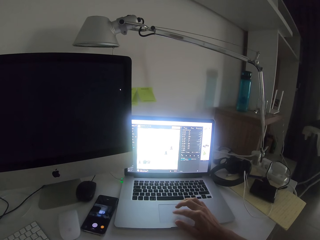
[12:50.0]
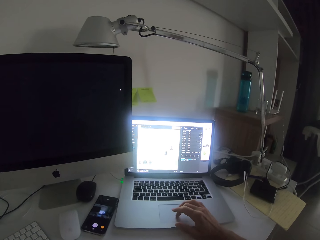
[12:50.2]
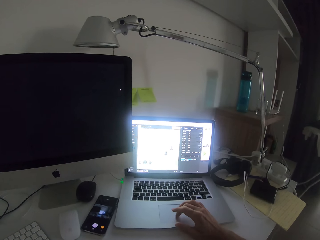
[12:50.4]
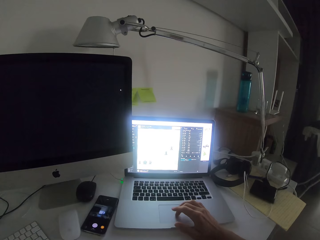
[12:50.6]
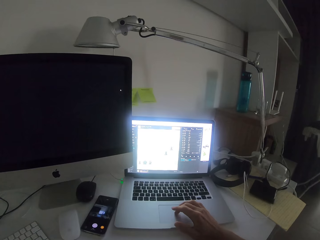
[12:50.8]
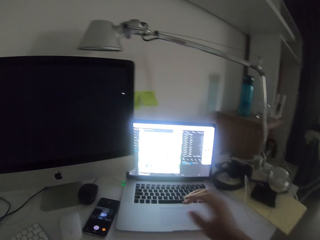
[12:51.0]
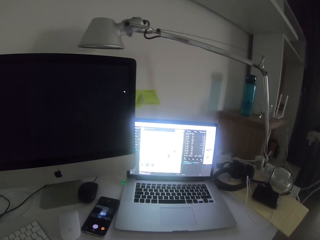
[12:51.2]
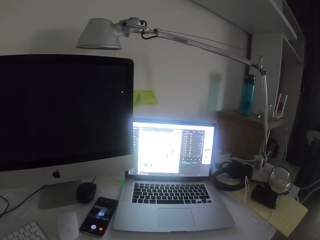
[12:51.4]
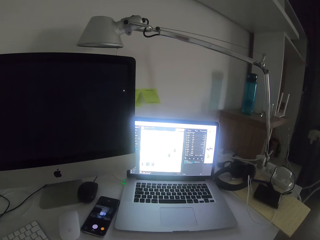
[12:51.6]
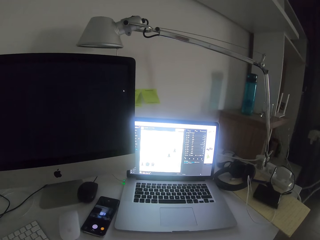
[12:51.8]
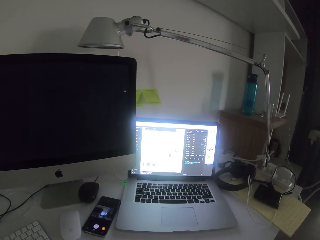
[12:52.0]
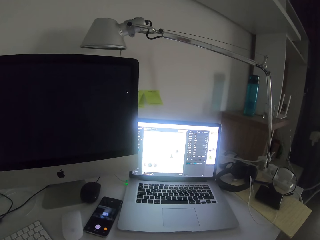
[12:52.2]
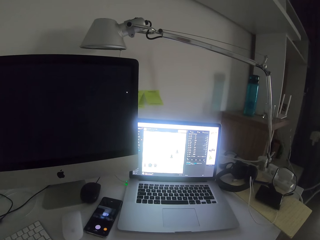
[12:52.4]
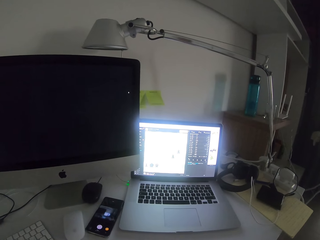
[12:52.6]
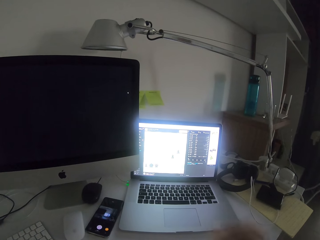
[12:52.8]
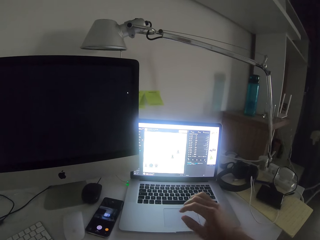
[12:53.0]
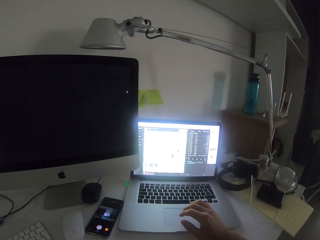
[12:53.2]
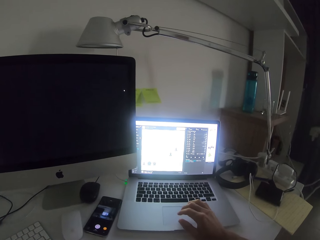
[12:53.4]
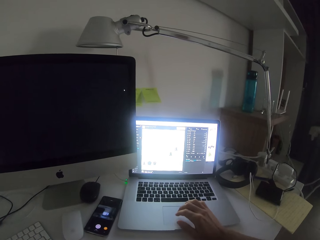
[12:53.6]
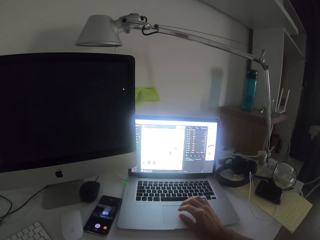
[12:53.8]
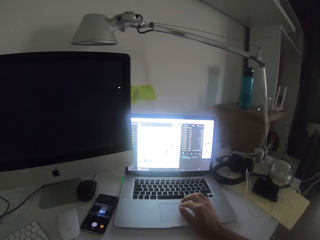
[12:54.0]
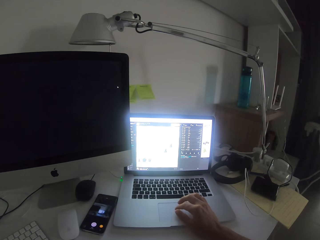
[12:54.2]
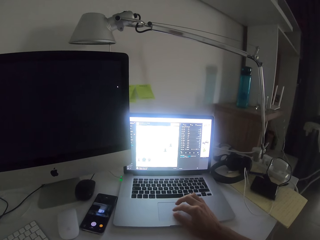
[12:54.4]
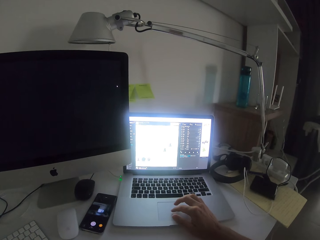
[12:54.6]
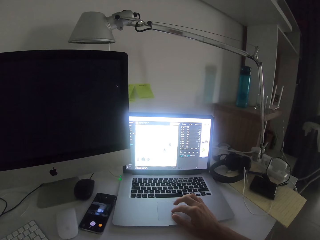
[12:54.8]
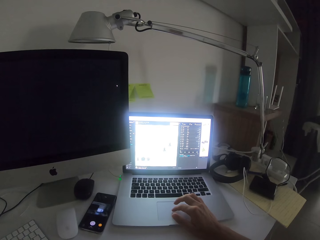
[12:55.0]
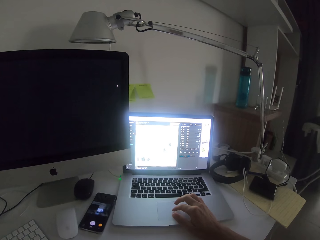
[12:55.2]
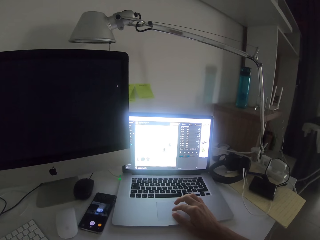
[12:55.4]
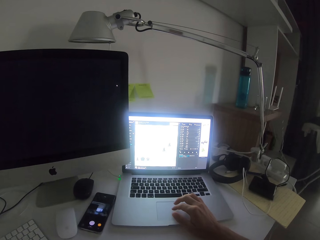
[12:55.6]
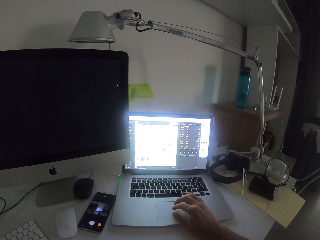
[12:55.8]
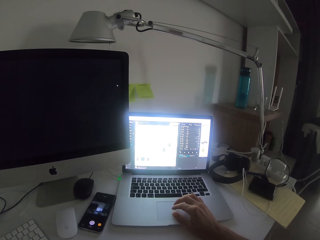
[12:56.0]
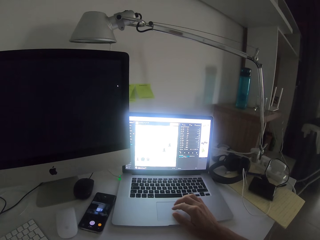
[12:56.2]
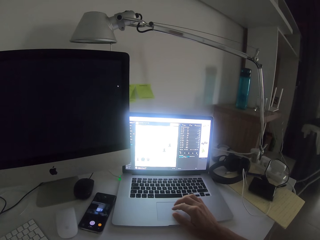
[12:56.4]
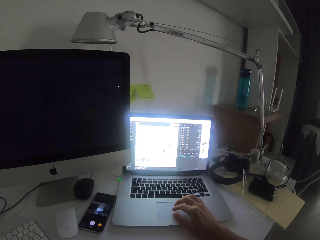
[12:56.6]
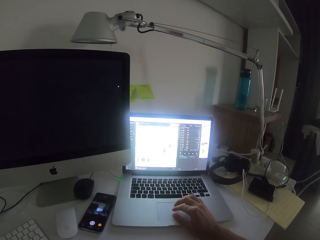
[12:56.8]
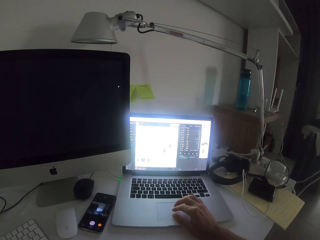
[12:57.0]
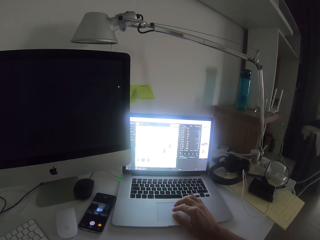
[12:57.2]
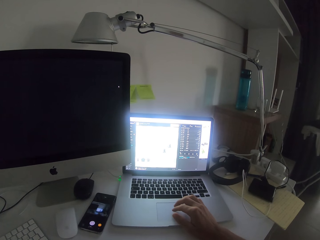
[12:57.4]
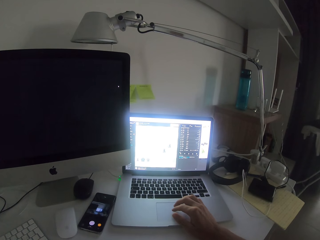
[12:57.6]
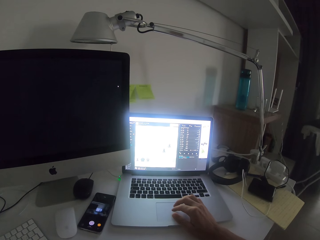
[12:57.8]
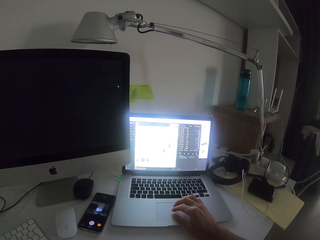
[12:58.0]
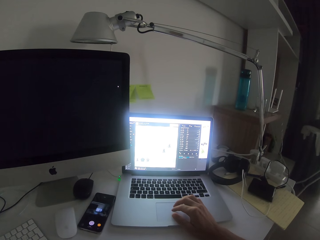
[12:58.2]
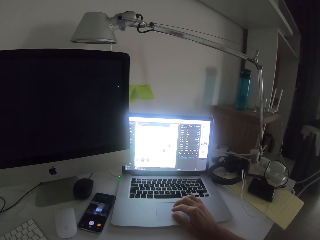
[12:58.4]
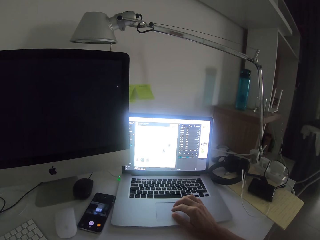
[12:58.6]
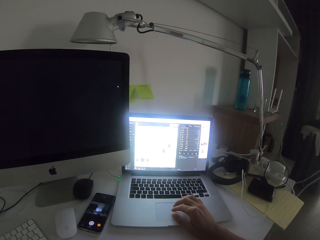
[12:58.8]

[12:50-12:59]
The camera wearer looks at the laptop. They scroll the laptop mouse.

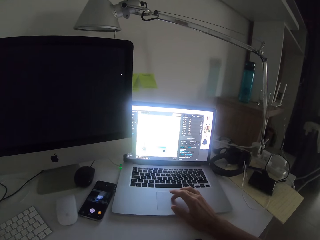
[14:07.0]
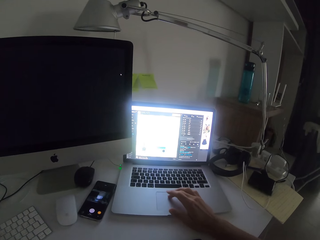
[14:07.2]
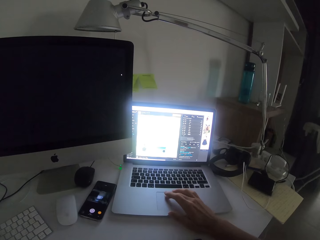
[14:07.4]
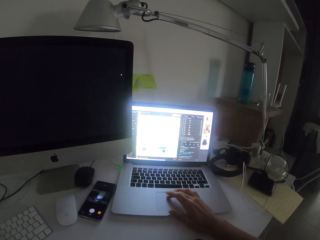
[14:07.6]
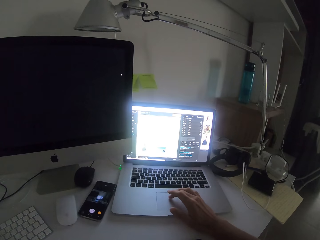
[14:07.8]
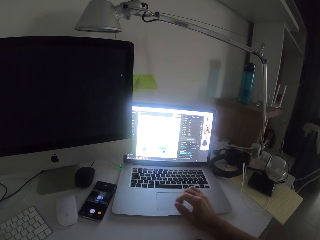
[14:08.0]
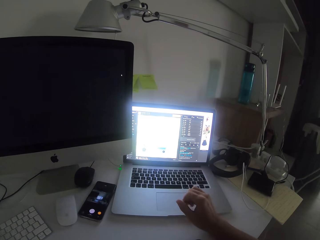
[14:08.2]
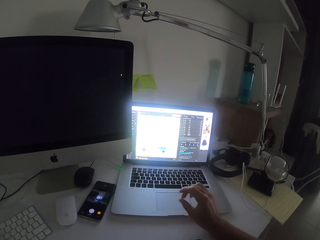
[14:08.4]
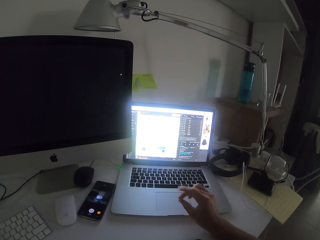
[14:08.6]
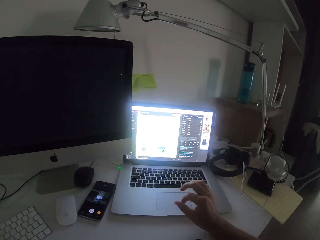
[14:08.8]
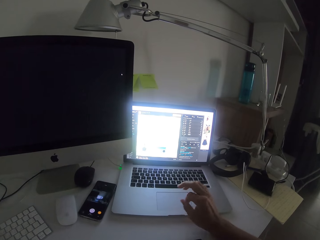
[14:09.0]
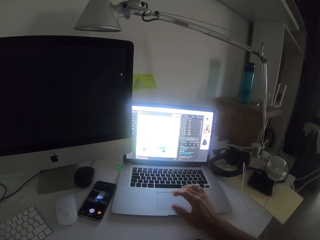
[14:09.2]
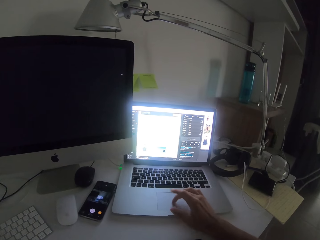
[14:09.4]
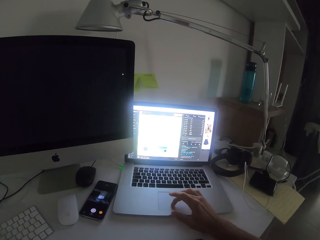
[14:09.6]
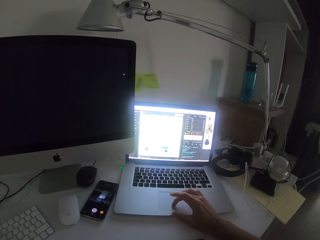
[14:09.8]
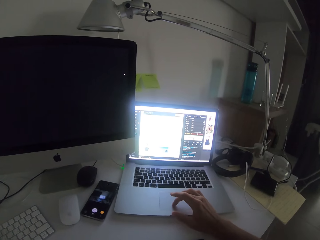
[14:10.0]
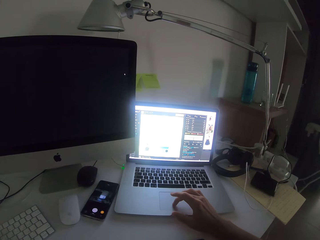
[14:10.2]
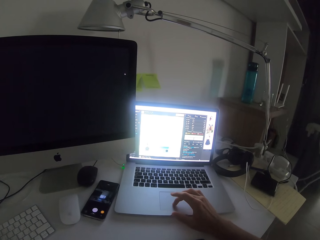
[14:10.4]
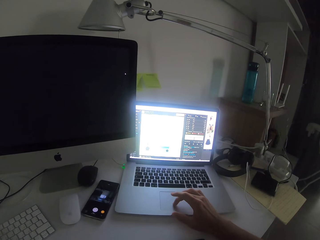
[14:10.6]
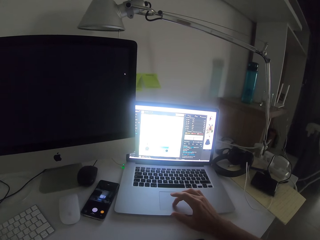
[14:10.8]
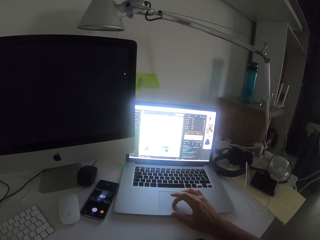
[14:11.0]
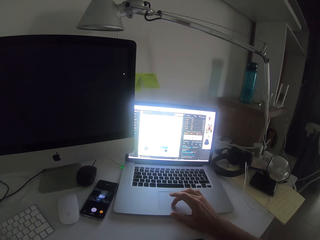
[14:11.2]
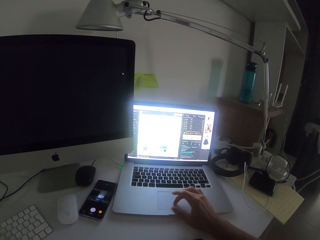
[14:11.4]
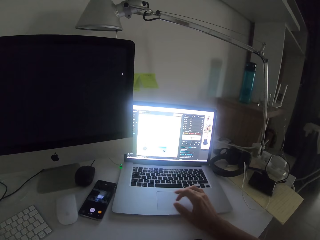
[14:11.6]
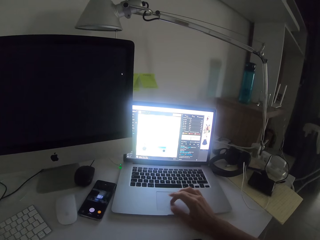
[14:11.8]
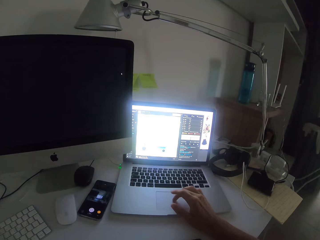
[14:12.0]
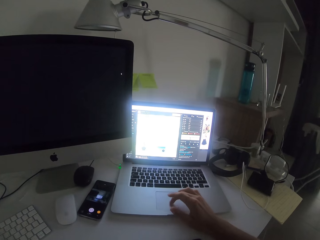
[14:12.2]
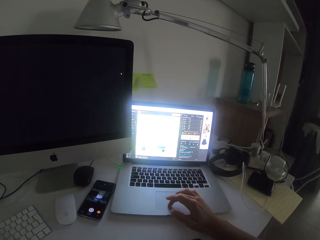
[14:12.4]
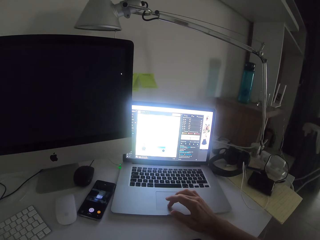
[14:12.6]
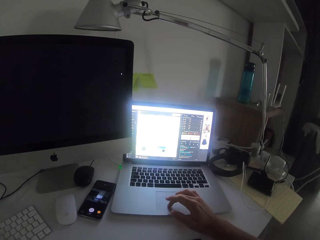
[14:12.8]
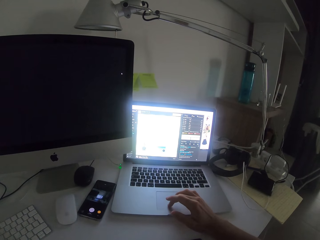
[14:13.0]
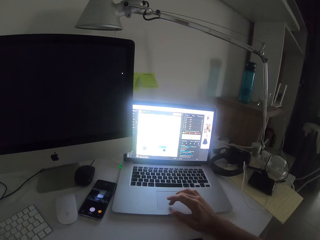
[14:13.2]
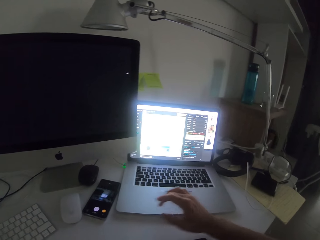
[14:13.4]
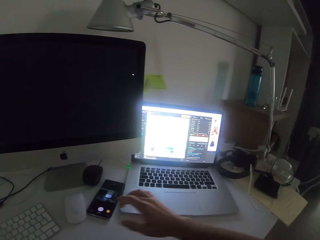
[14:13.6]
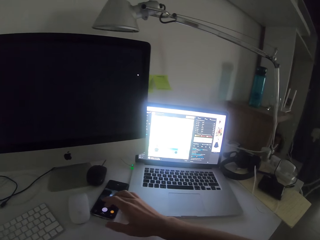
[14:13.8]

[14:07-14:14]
The camera wearer moves hands. They scroll the laptop mouse.
